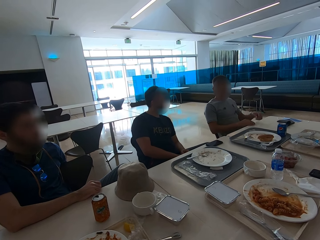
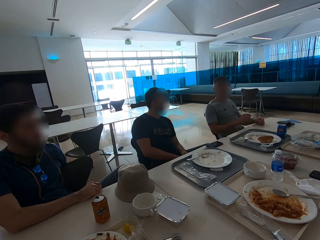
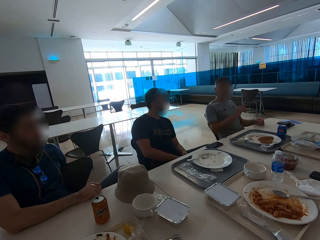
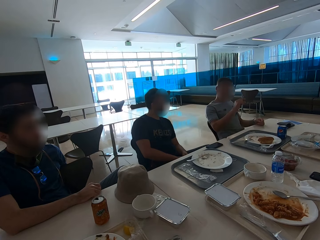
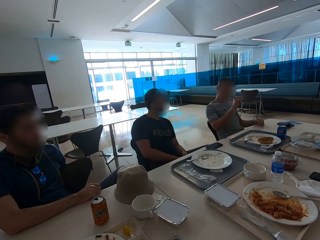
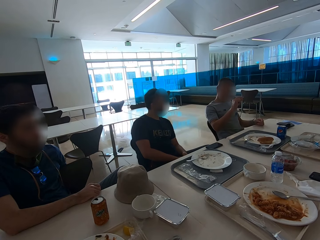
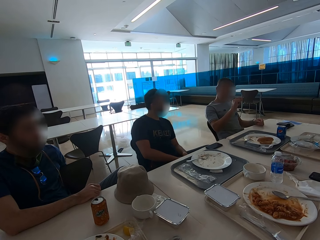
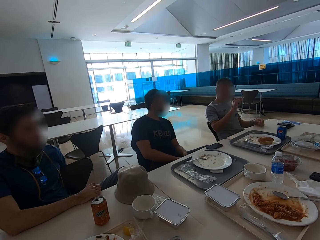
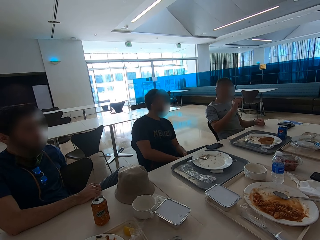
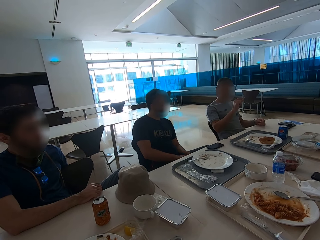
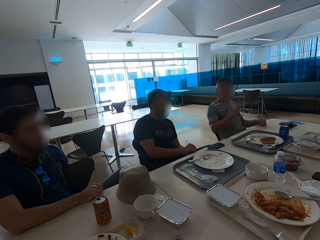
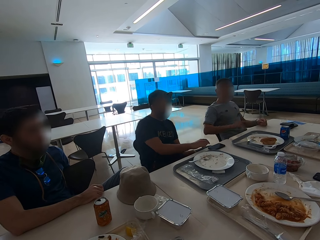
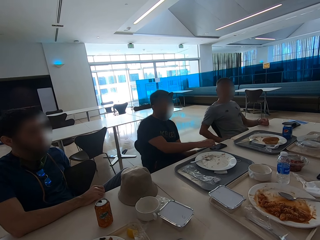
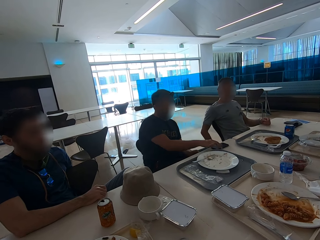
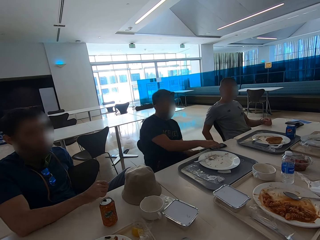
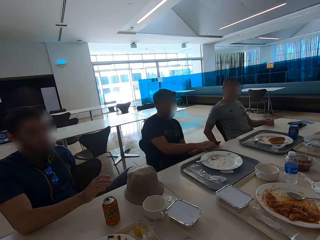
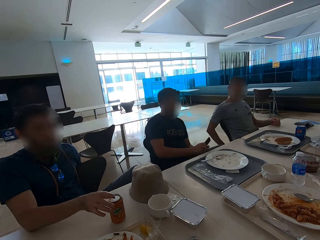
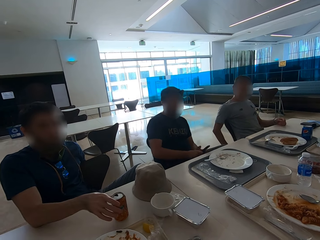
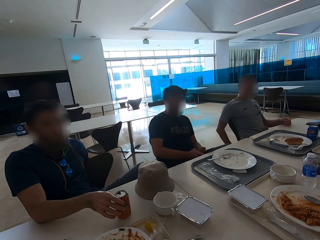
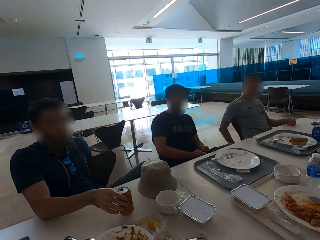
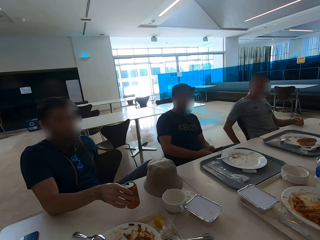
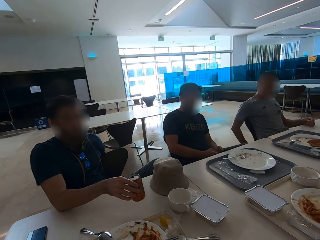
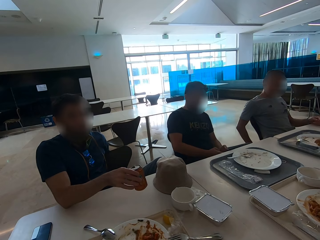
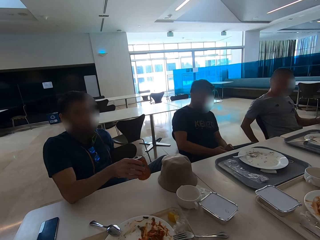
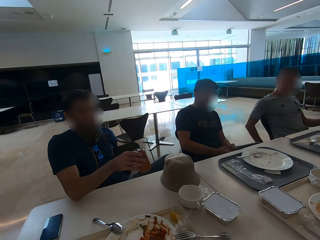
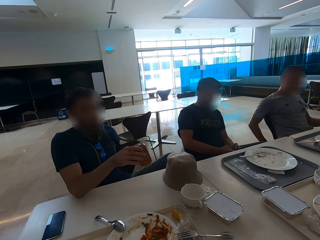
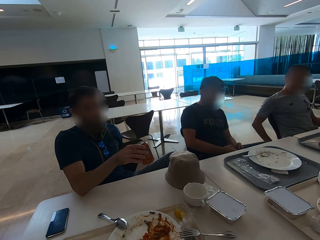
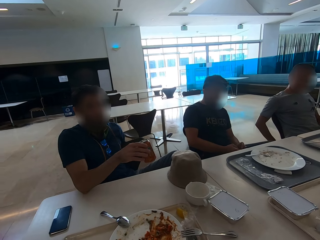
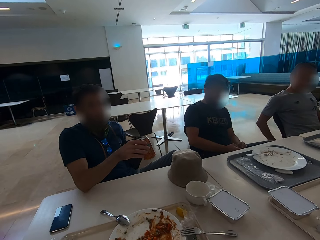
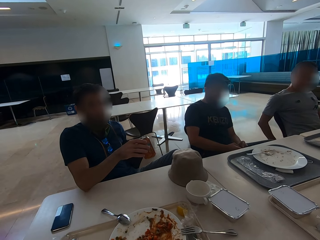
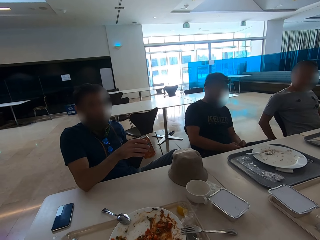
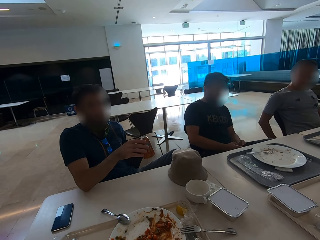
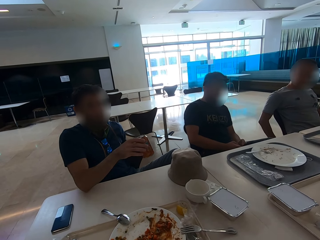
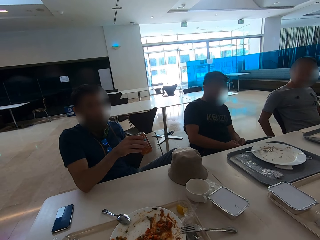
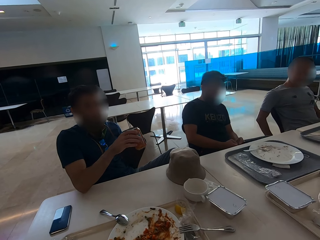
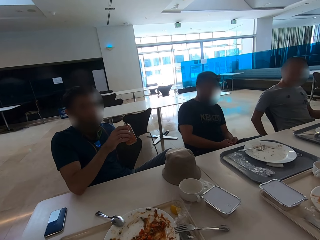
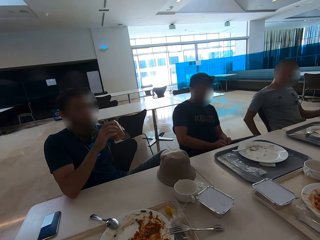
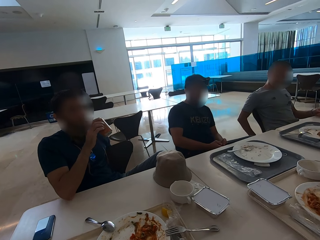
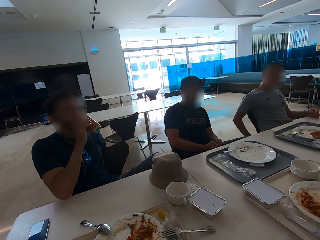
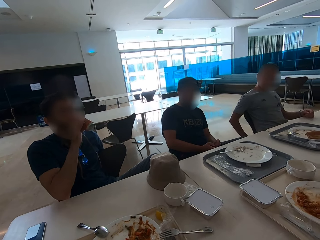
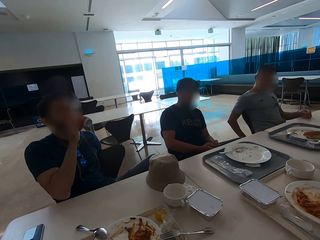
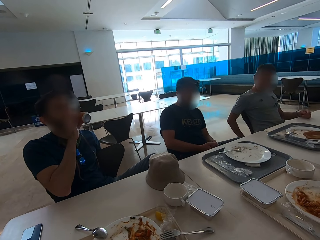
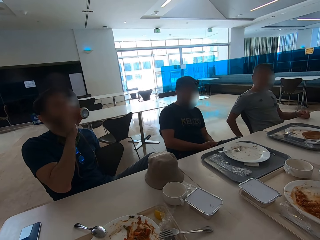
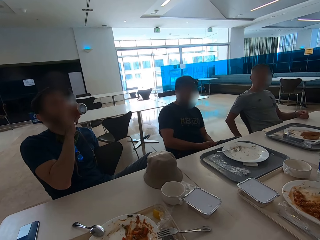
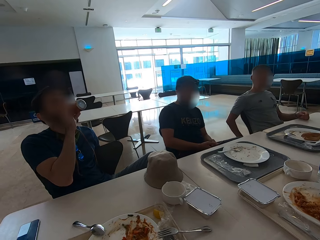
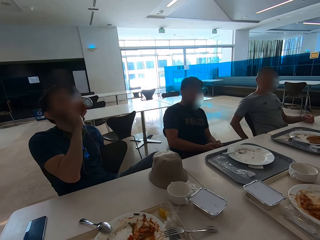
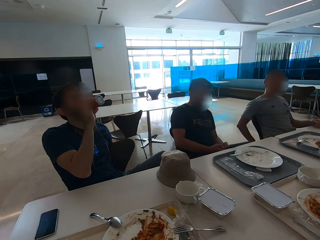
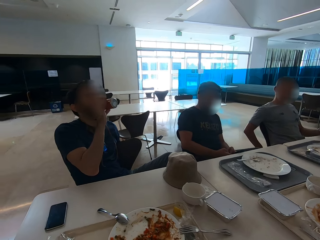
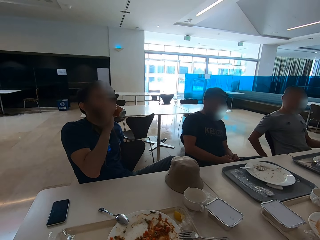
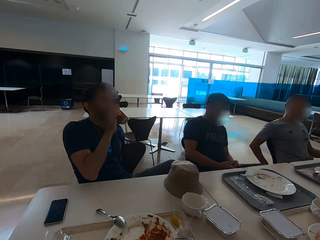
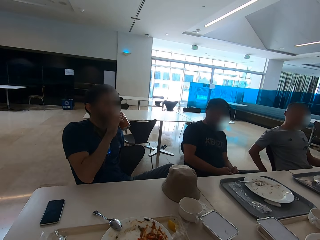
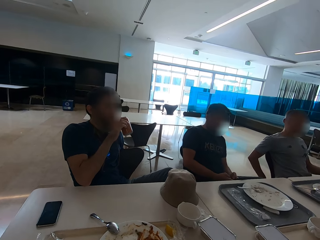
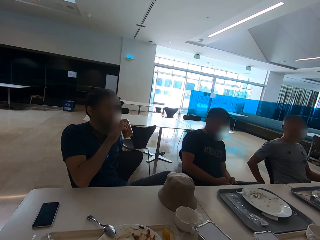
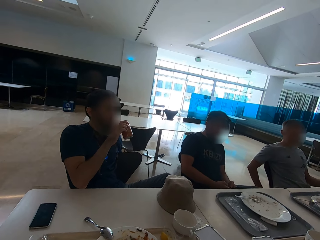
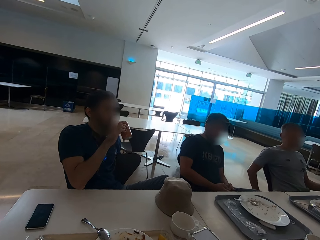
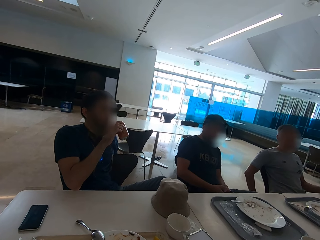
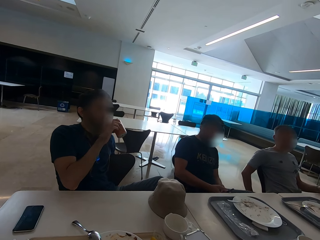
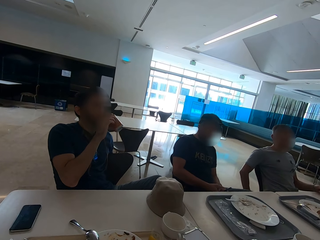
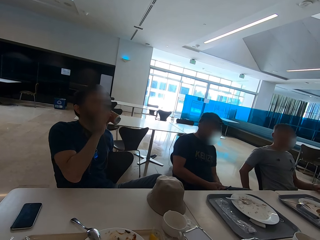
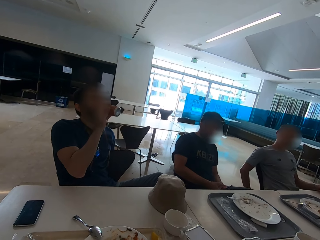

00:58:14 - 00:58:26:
A man takes the phone from the table. Another man takes the can from the table. The first man swipes on the phone's screen. The other man drinks soda from the can.

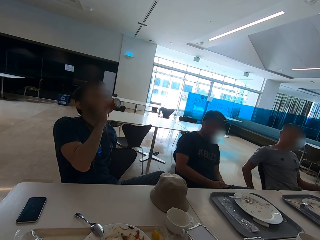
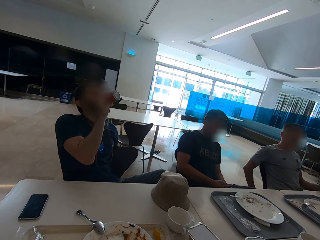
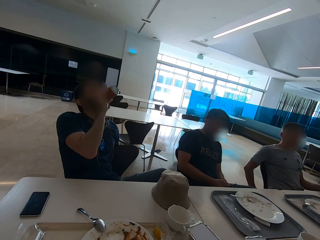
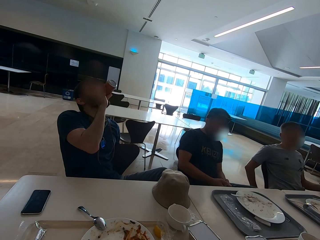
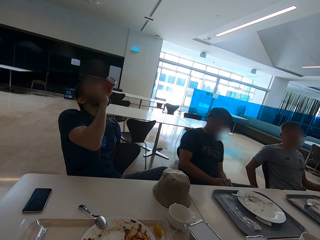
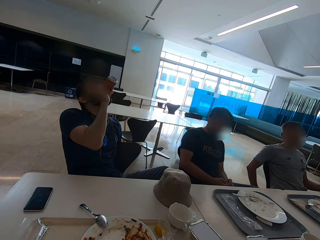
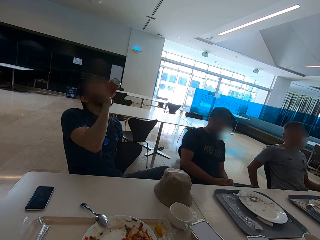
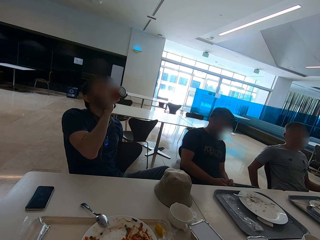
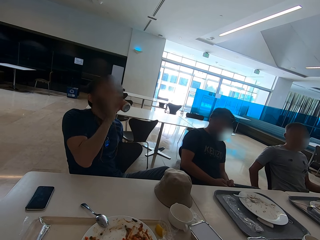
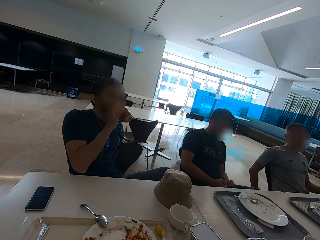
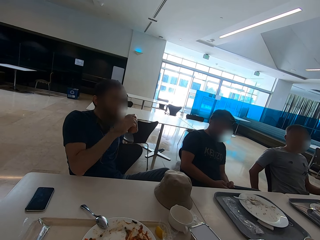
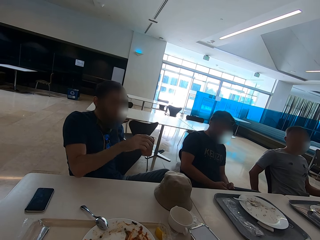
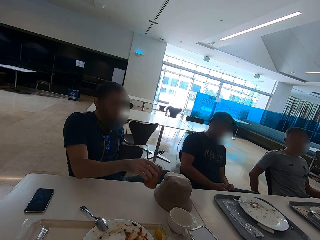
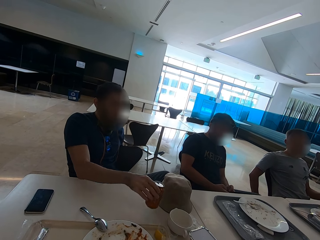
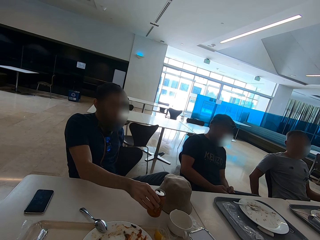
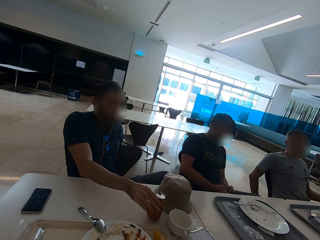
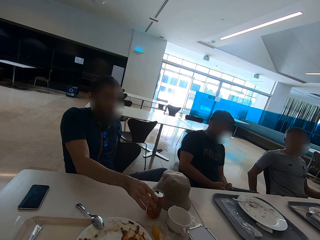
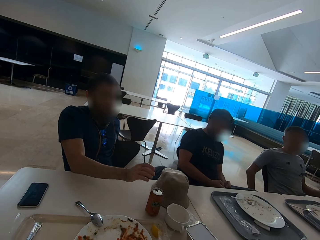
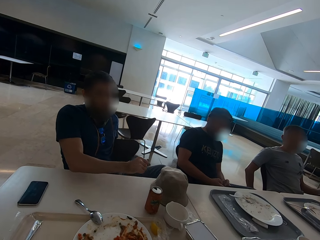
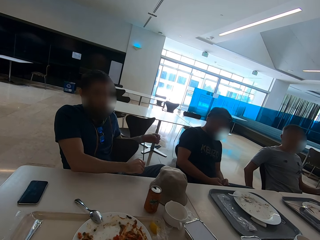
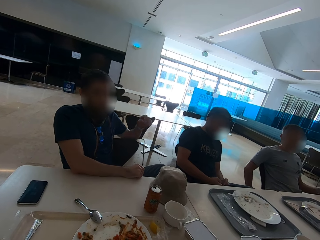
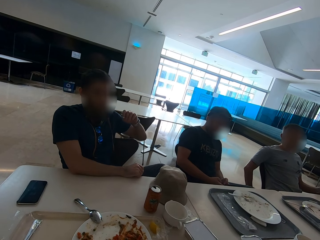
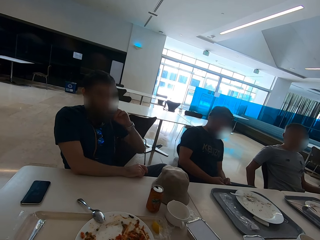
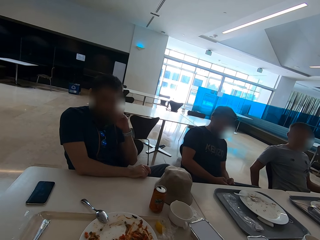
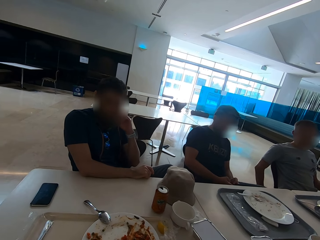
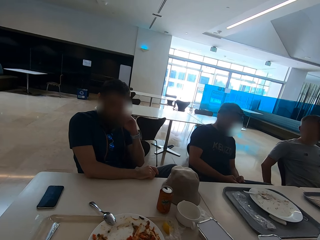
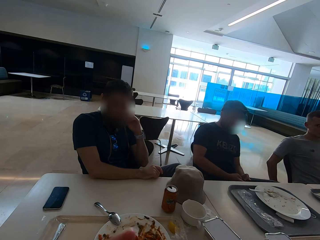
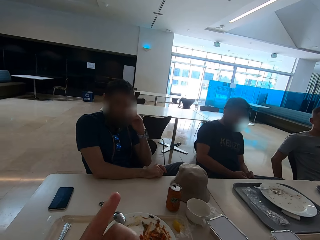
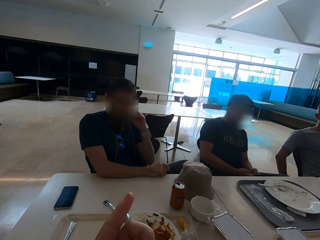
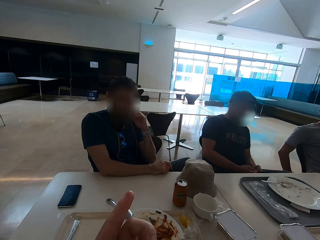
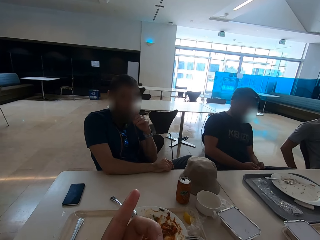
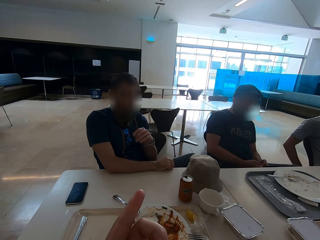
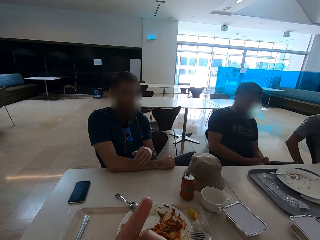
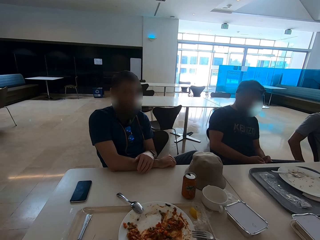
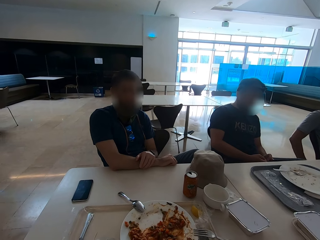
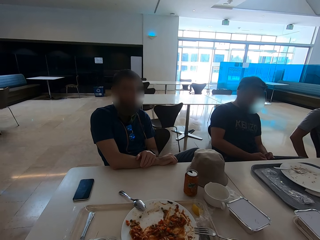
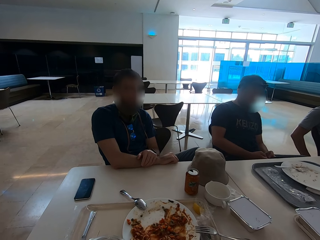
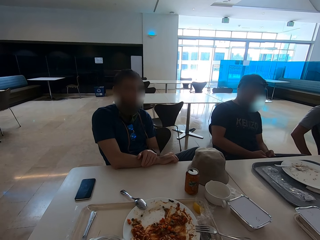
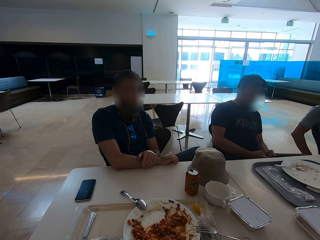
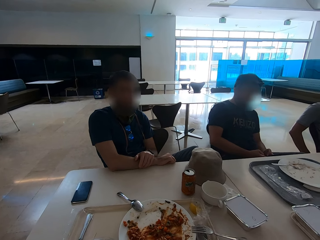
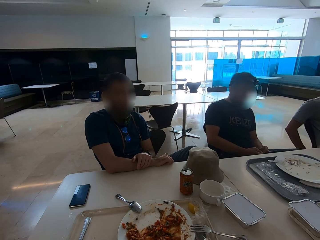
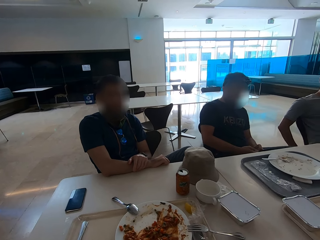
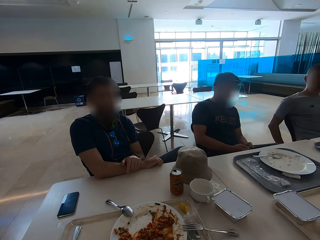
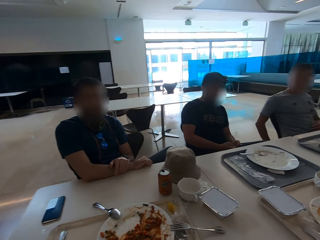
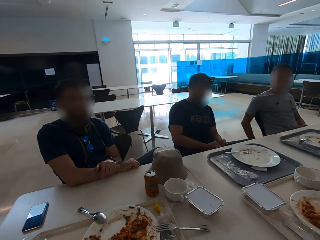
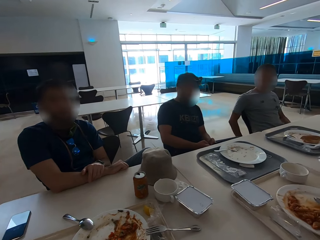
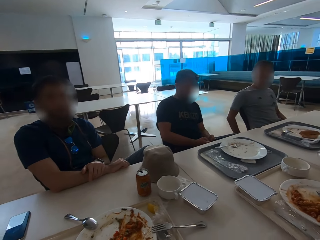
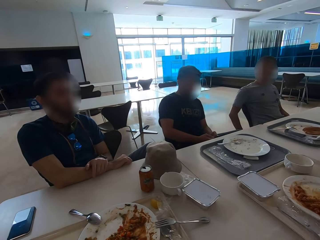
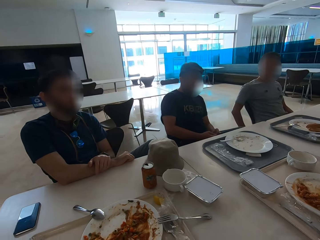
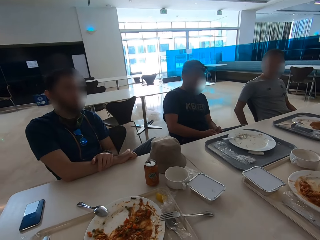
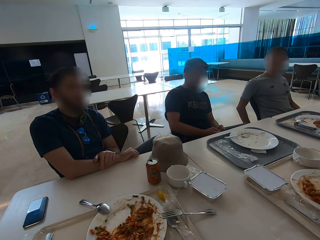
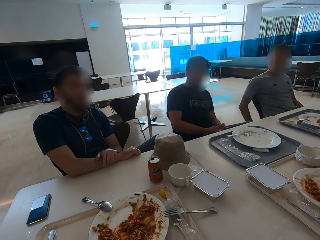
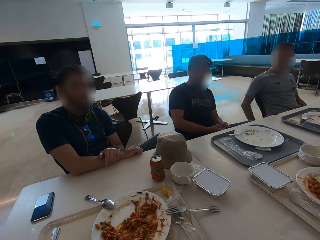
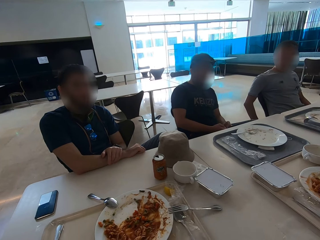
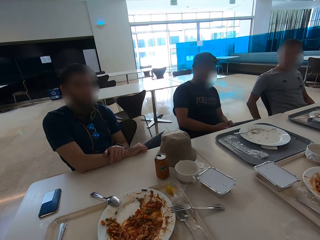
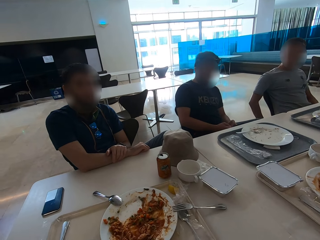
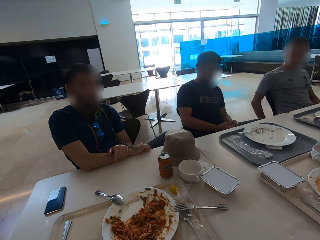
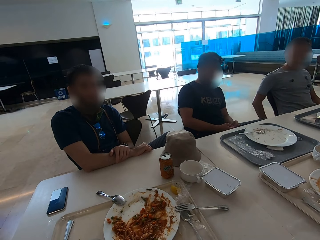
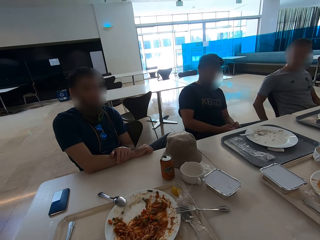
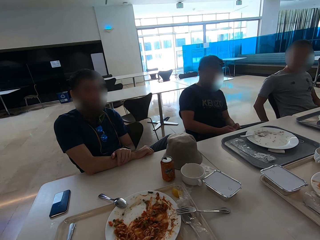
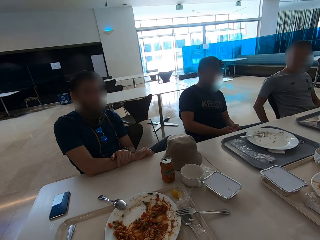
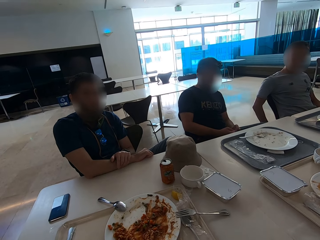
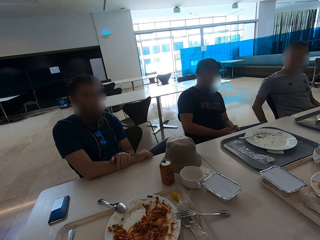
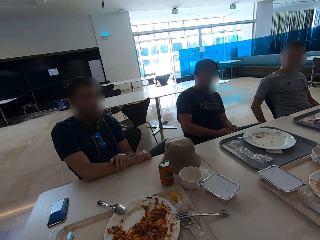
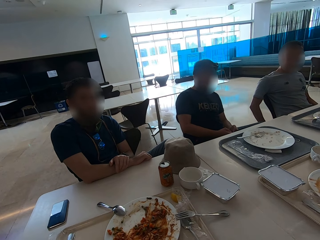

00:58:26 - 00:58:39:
A man puts the can on the table. The man touches his face with the left hand. The camera wearer points.
